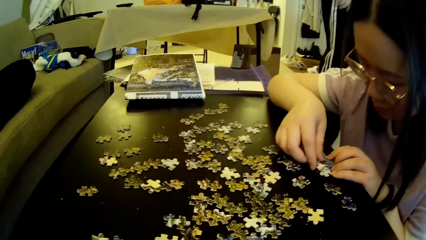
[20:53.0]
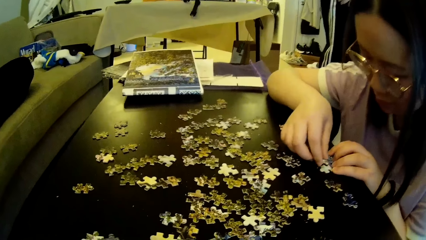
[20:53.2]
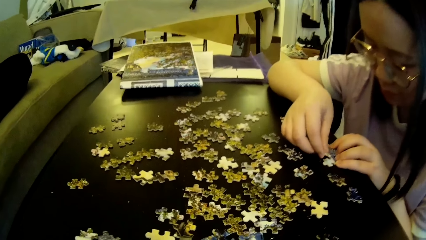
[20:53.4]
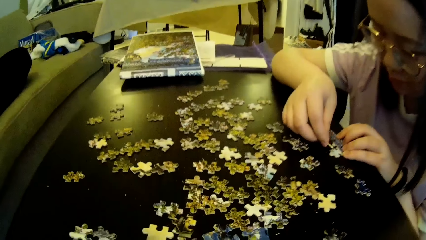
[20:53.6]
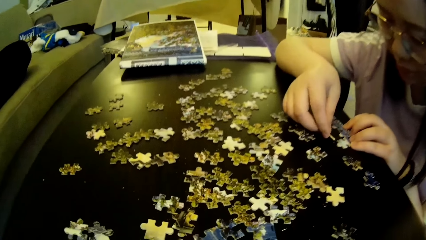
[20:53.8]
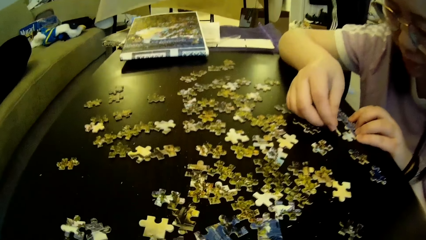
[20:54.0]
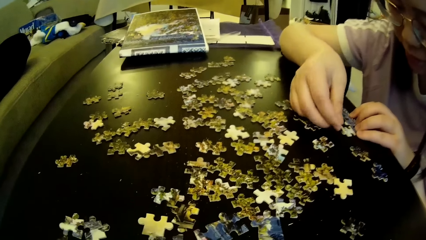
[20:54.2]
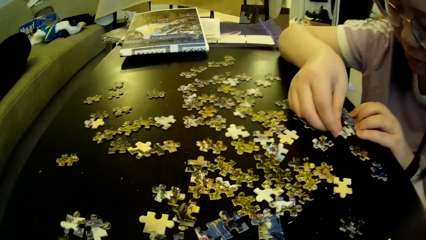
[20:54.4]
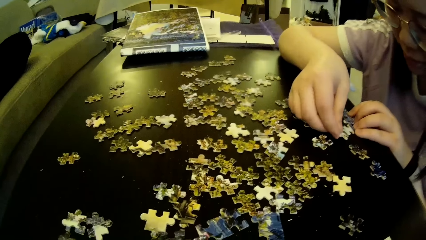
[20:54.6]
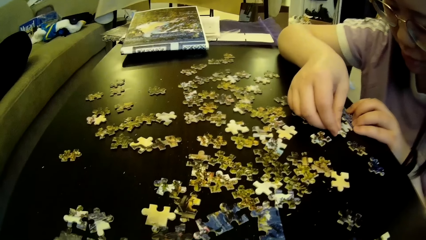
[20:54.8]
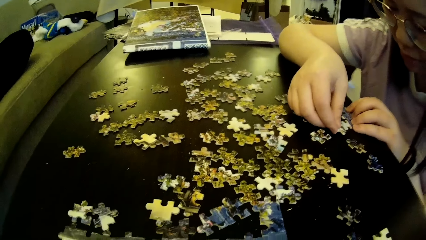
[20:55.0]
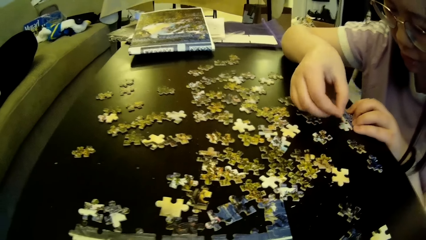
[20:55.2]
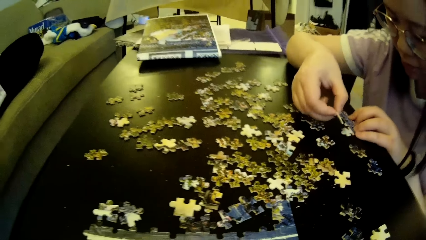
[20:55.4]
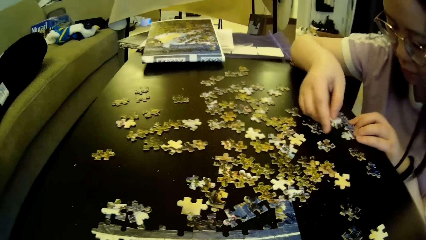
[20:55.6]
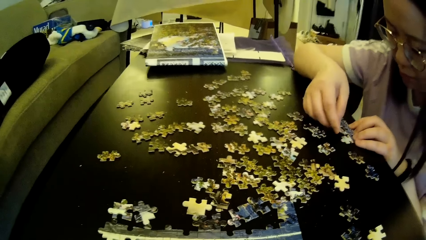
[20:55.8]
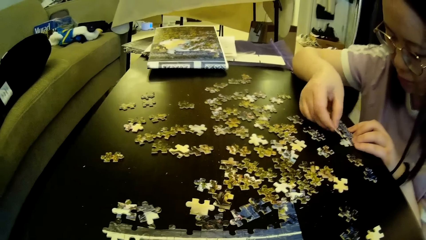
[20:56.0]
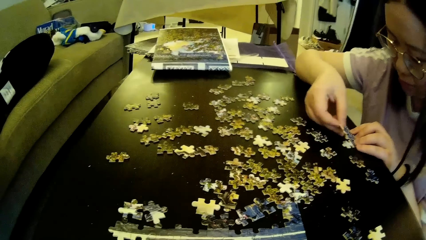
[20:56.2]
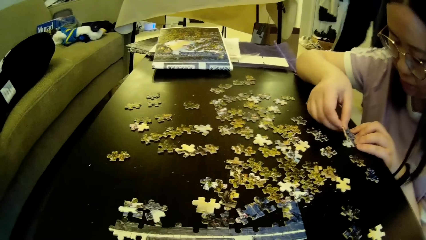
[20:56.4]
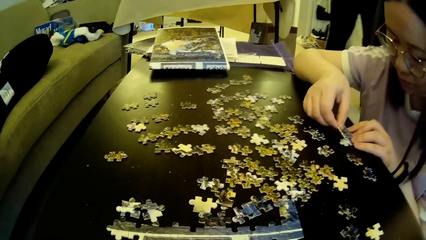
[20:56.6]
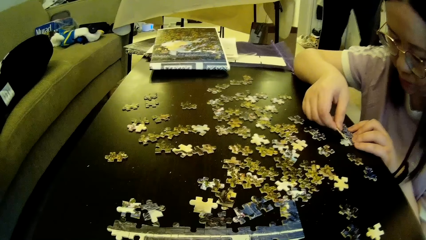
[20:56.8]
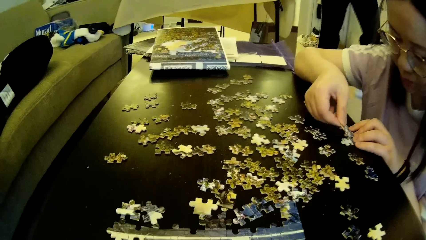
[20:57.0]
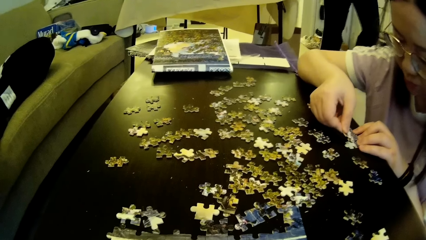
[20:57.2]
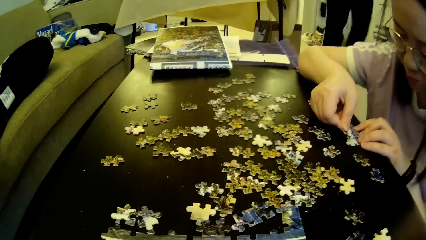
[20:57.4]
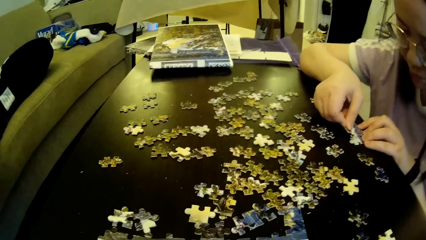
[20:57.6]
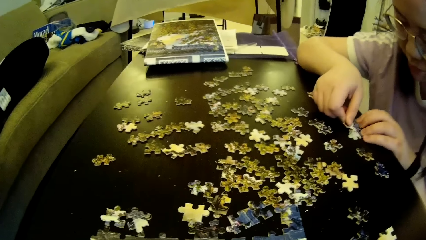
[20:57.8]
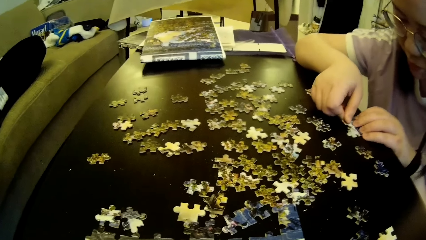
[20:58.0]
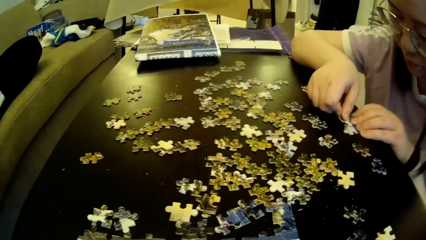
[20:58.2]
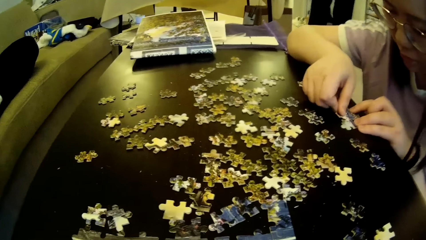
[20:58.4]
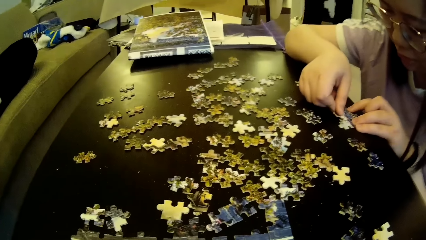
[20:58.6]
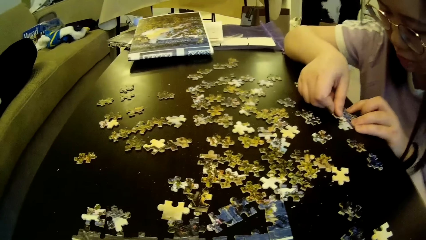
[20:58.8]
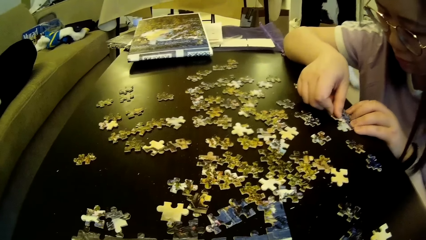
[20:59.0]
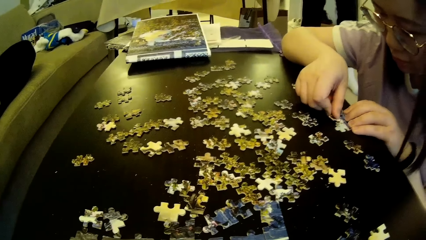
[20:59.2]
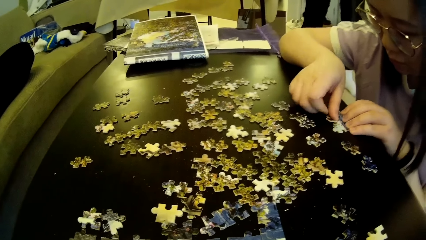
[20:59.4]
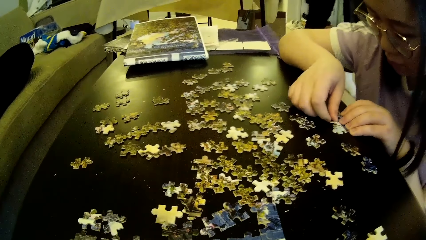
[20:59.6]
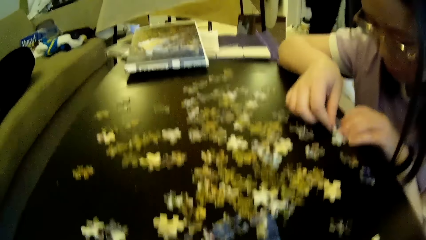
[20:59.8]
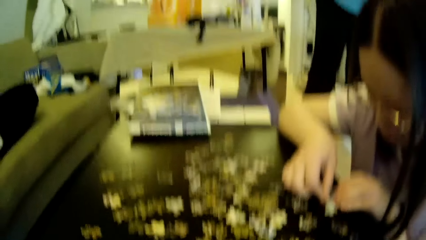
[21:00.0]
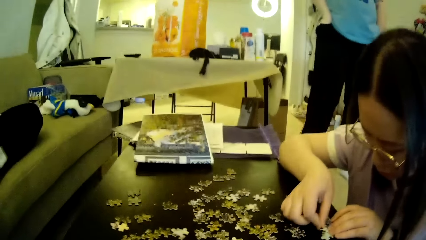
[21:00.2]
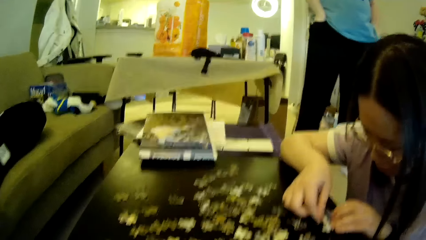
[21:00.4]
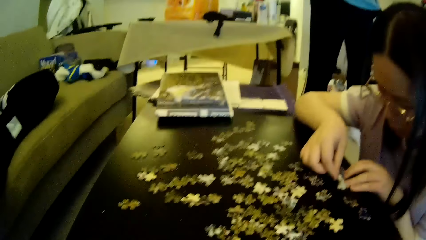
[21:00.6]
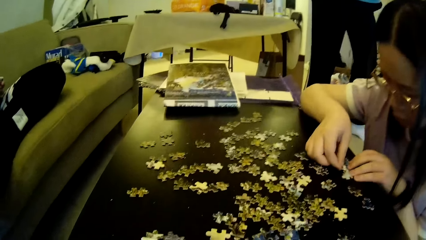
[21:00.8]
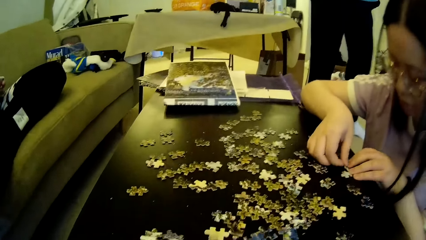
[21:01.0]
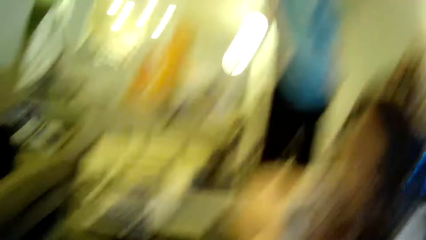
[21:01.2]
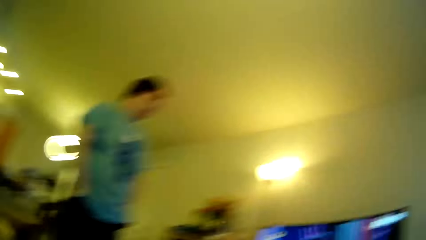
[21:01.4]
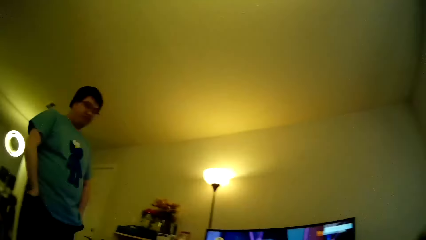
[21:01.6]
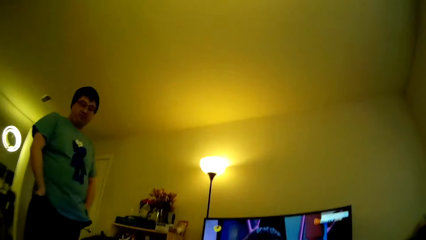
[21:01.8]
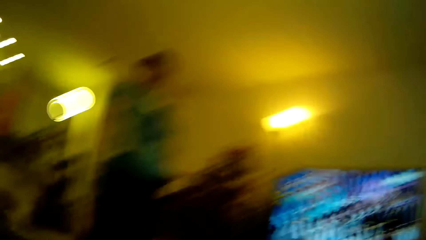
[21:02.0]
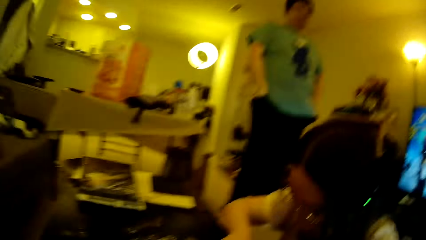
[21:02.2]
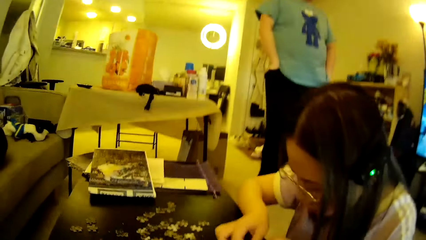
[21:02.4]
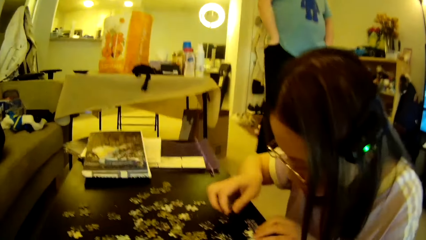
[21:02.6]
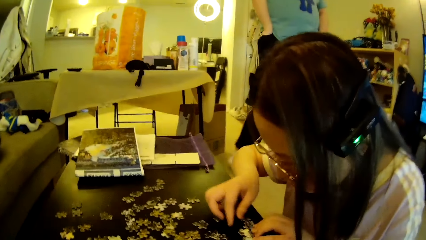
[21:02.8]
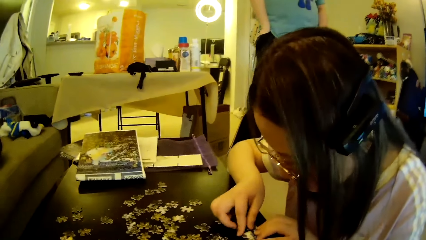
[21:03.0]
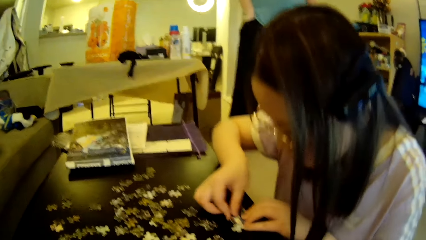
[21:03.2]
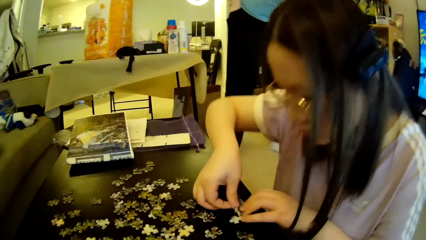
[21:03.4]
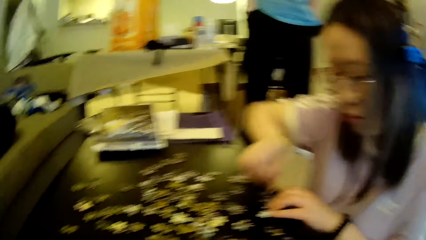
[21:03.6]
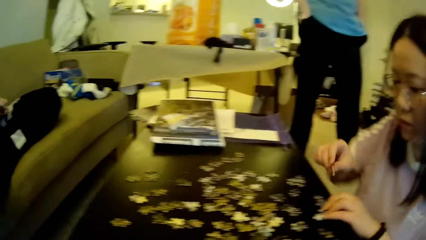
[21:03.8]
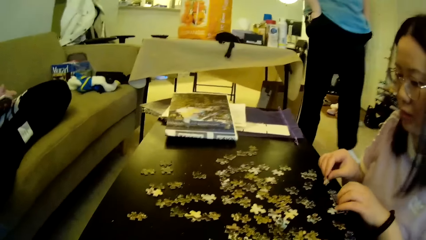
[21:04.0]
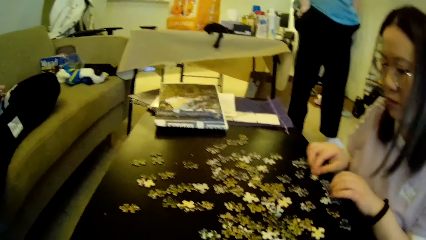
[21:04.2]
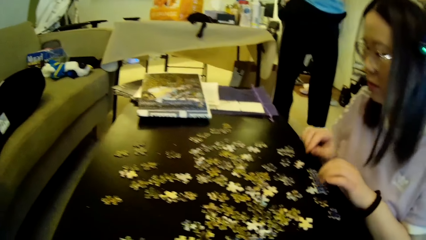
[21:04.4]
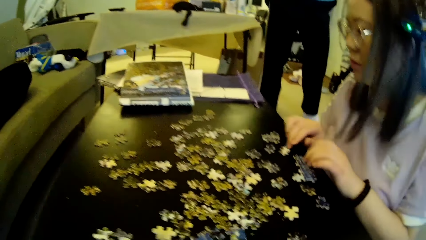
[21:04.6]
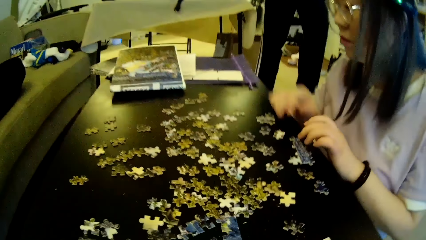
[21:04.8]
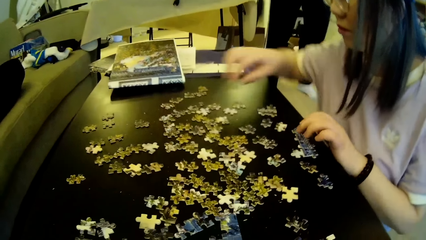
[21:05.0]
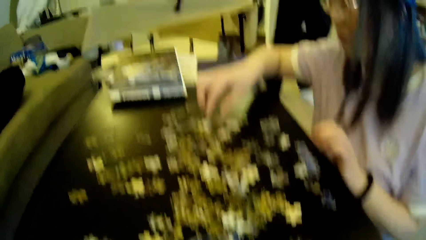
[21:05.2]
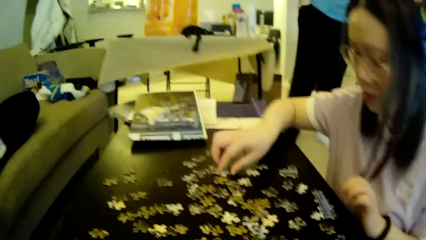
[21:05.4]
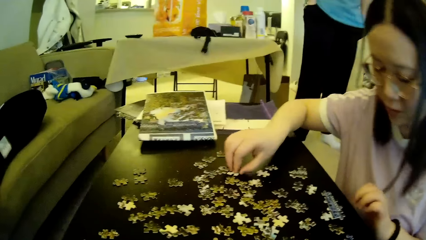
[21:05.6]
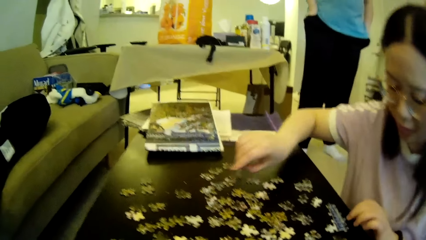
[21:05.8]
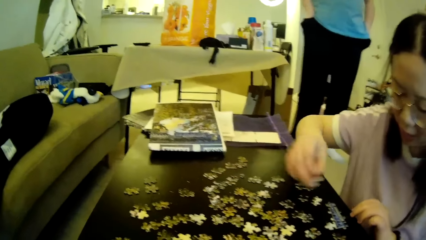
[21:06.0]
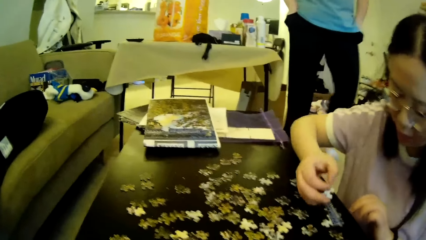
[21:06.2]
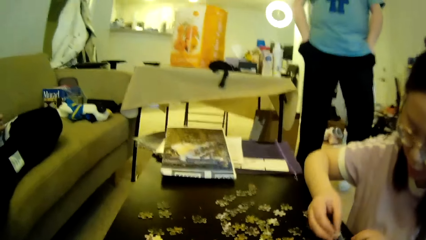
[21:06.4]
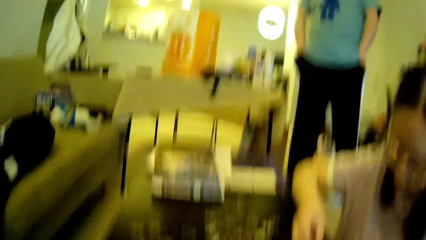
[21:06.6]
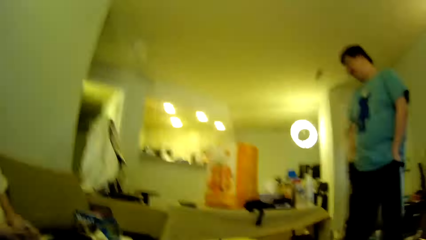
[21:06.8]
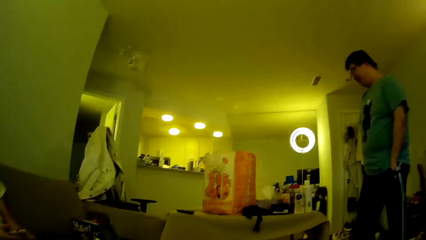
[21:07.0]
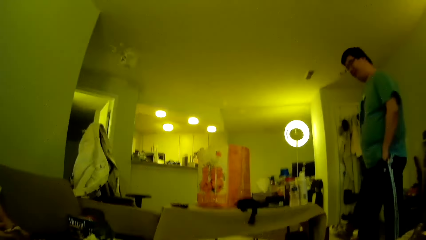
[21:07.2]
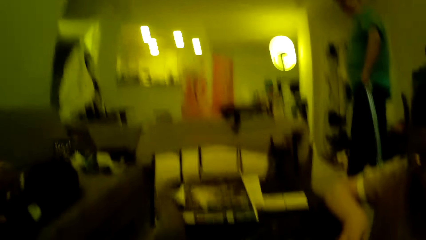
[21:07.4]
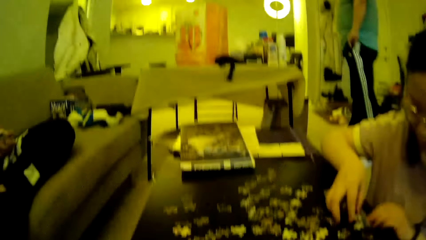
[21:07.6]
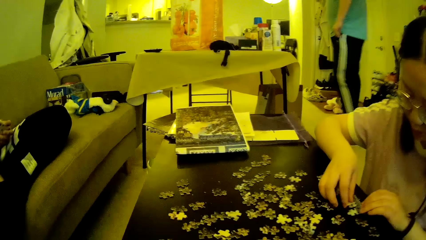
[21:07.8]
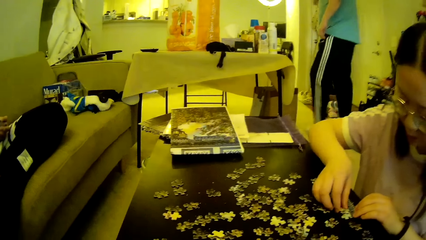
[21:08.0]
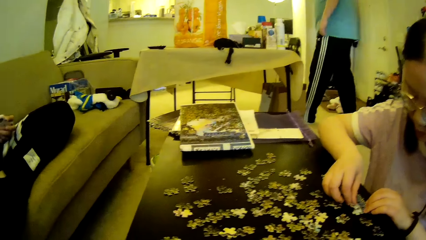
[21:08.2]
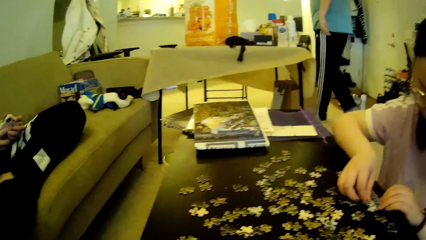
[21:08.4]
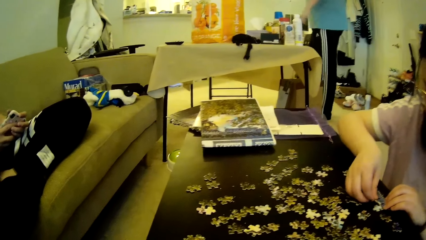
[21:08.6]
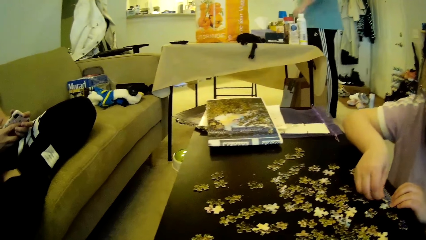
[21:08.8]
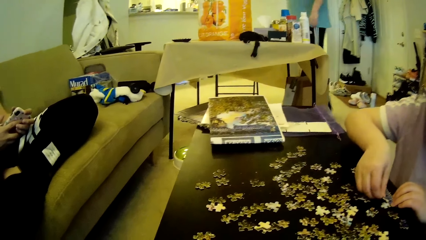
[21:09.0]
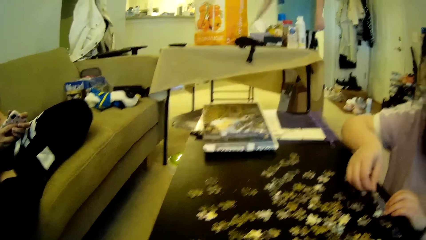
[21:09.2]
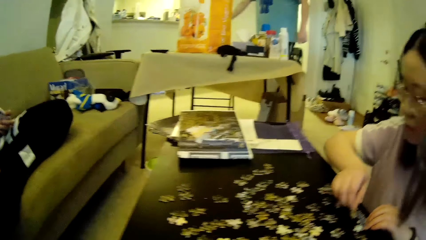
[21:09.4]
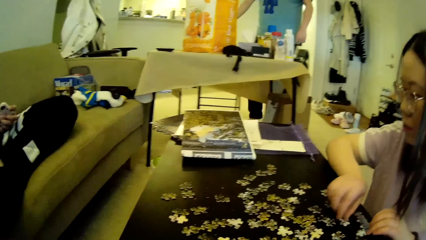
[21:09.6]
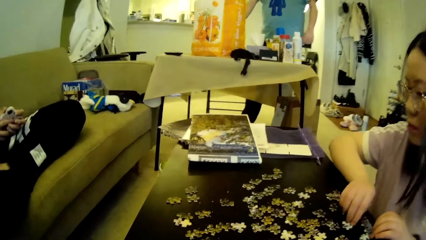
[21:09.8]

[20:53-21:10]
A man moves the legs. A lady looks at the model pieces. The camera wearer looks around. The man pockets hands. The lady moves the model pieces, moves the hand, and moves the model pieces. The lady picks up a puzzle piece on the table. She picks up the puzzle piece on the table again. The man steps forward. The lady fixes the puzzle piece to a puzzle pattern. The man walks around in the house. The camera wearer looks around.
